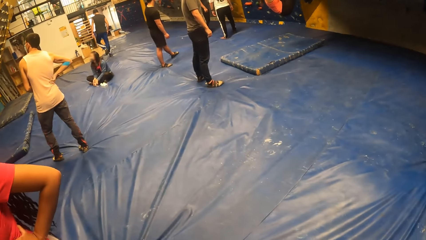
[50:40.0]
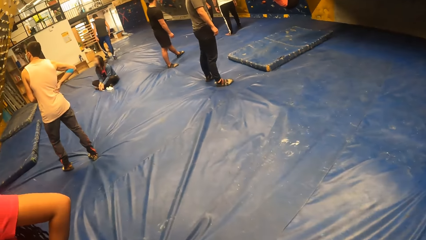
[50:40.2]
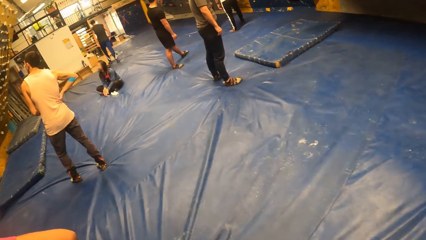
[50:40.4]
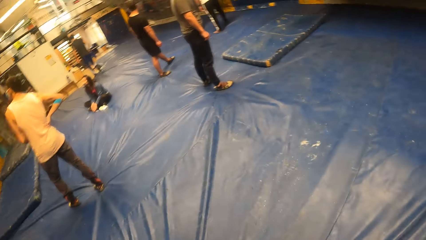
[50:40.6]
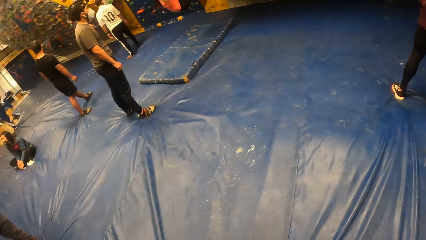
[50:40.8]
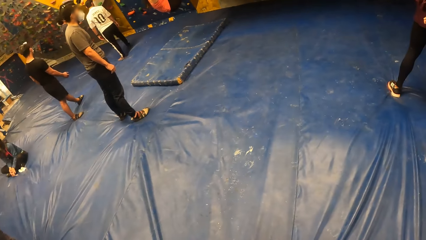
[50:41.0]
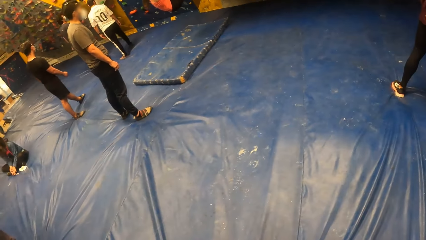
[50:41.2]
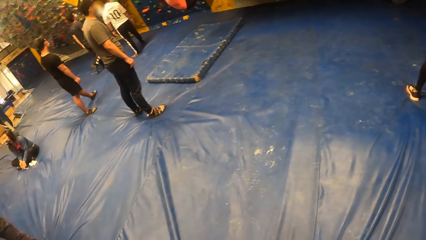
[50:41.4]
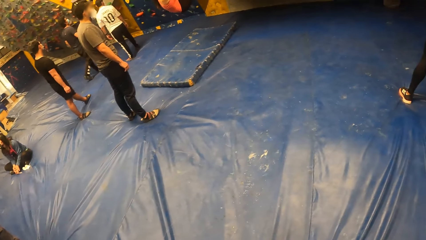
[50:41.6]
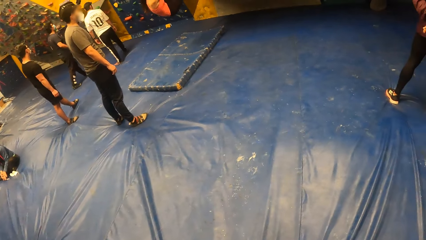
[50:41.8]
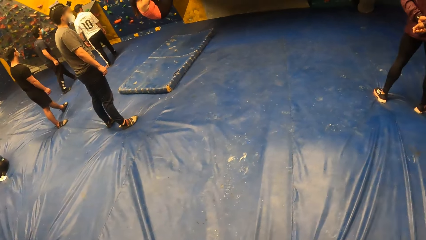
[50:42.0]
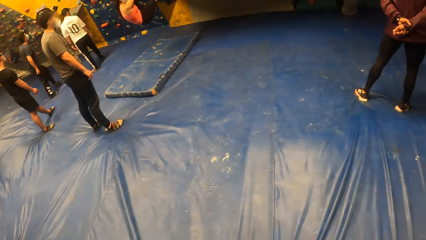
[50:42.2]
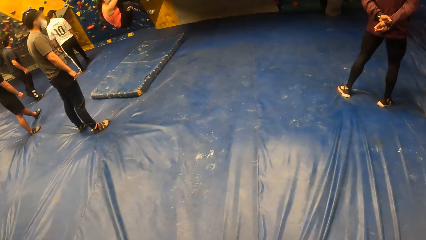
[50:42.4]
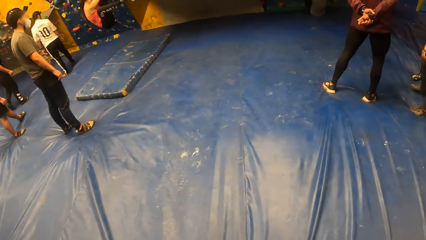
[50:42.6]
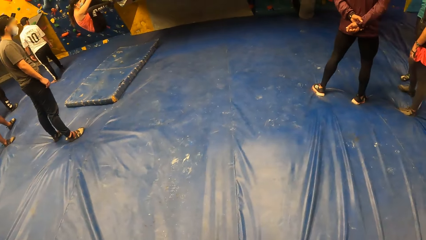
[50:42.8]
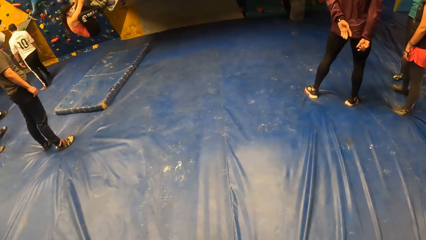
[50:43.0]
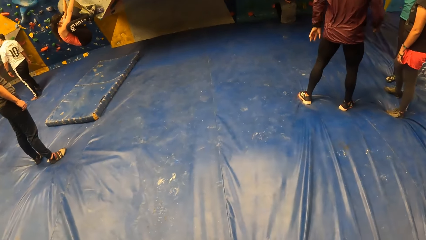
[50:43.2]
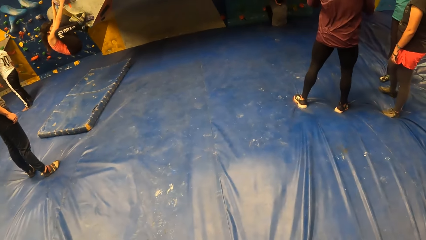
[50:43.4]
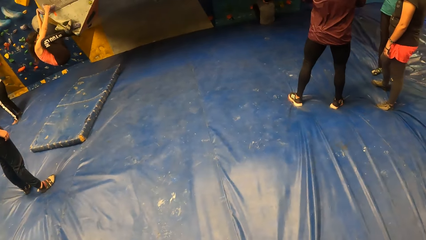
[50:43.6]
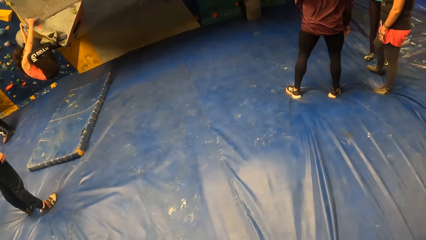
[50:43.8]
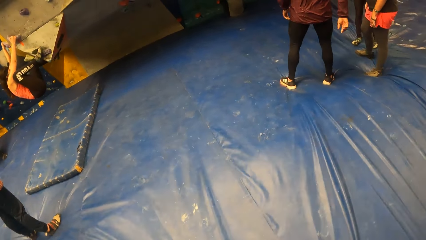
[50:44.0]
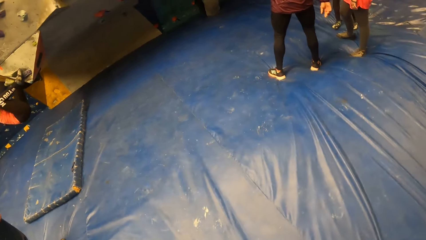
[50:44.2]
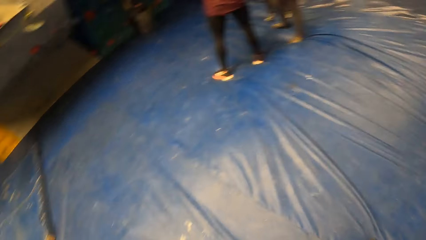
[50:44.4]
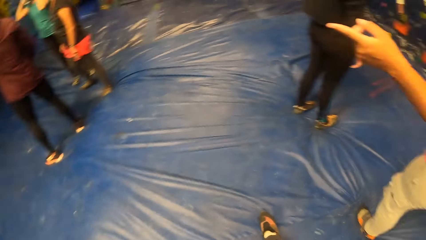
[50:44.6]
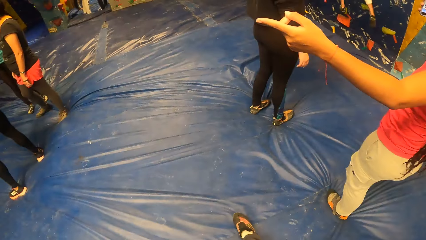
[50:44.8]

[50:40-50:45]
The camera wearer looks around the gym area.

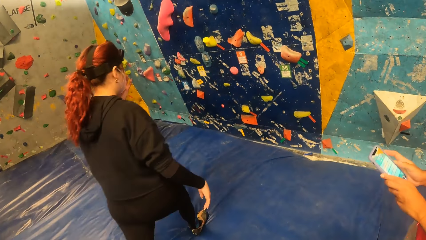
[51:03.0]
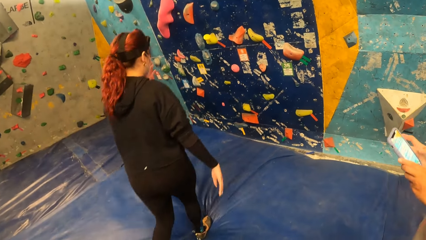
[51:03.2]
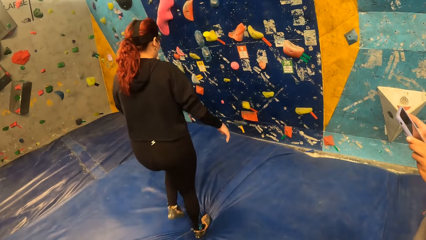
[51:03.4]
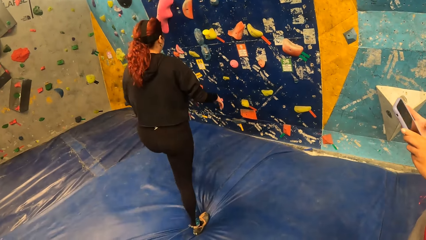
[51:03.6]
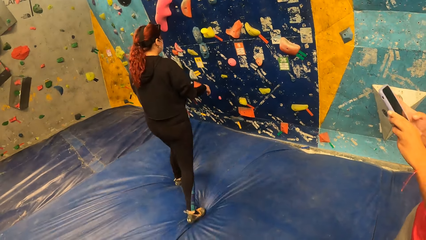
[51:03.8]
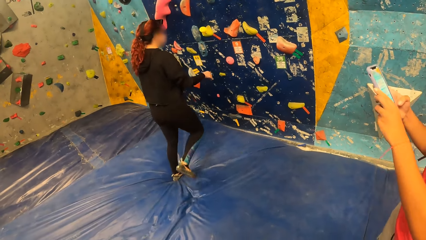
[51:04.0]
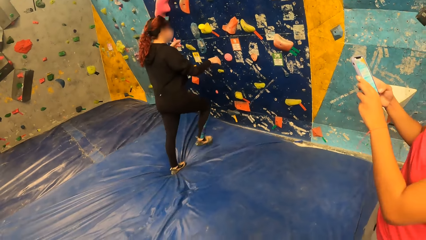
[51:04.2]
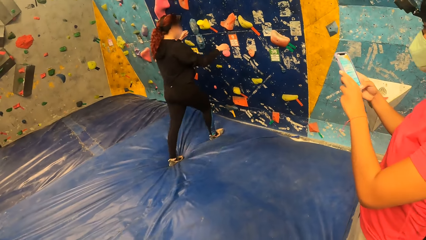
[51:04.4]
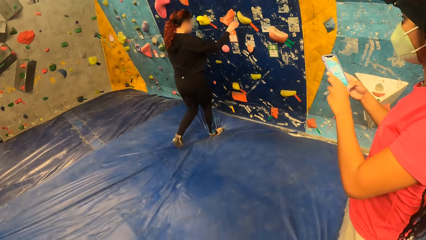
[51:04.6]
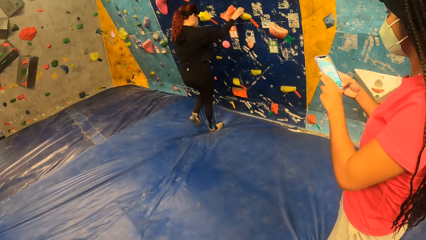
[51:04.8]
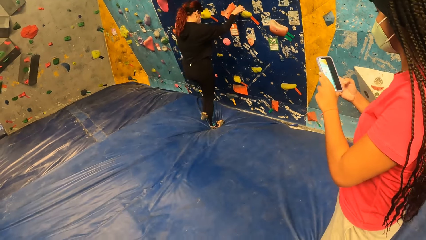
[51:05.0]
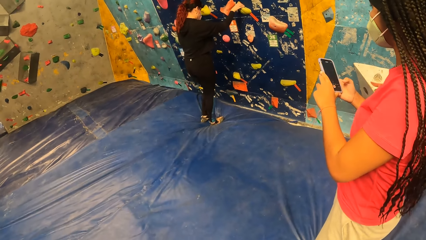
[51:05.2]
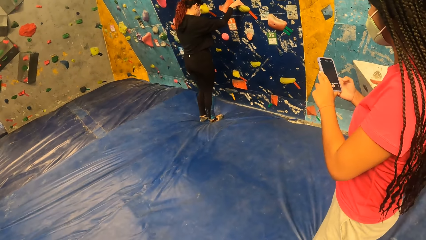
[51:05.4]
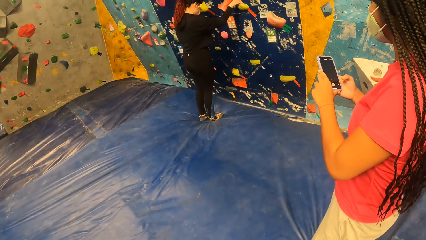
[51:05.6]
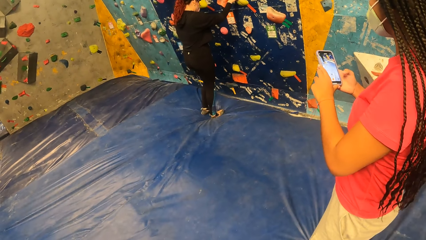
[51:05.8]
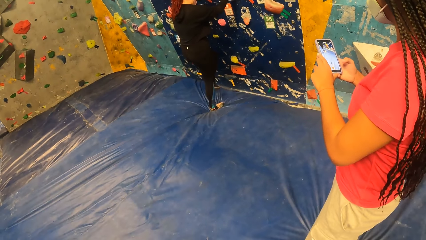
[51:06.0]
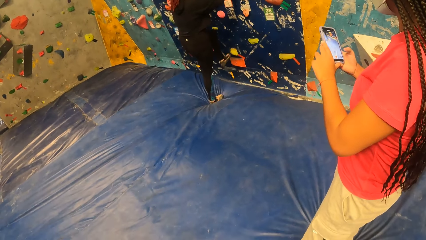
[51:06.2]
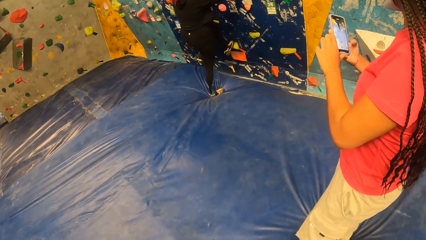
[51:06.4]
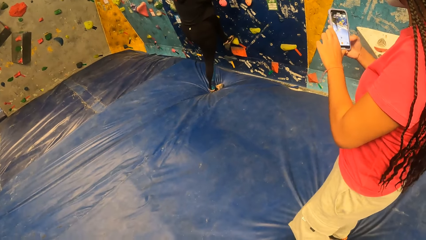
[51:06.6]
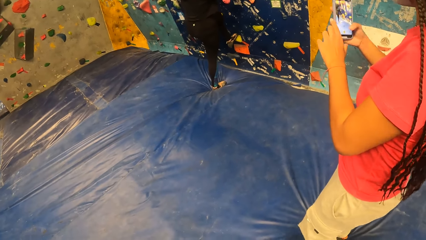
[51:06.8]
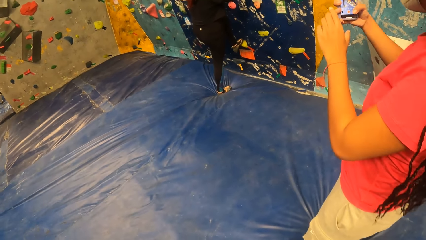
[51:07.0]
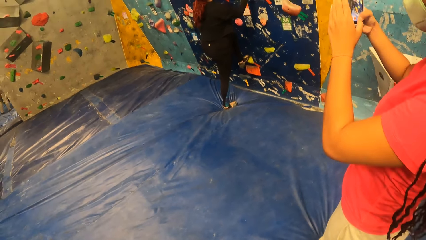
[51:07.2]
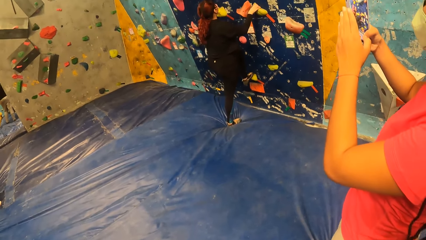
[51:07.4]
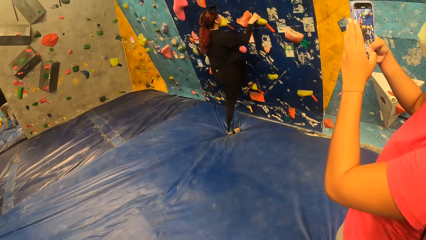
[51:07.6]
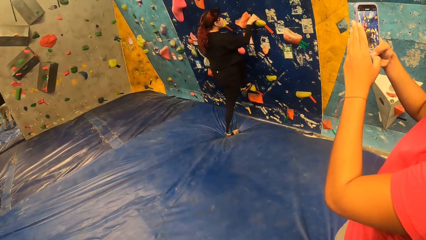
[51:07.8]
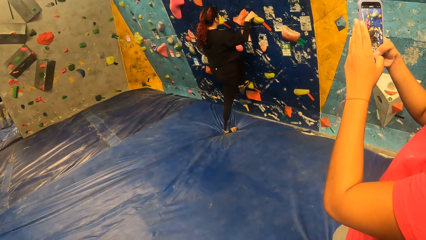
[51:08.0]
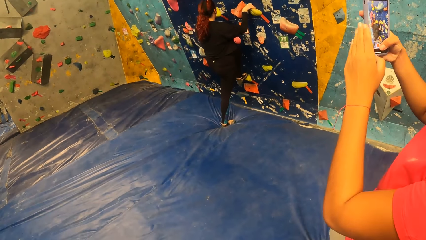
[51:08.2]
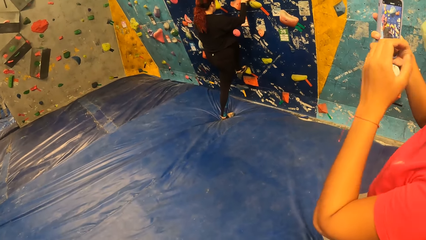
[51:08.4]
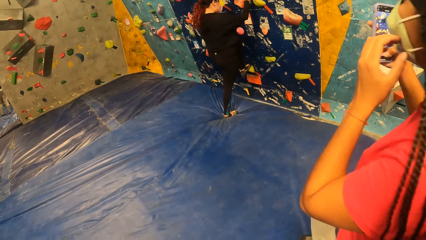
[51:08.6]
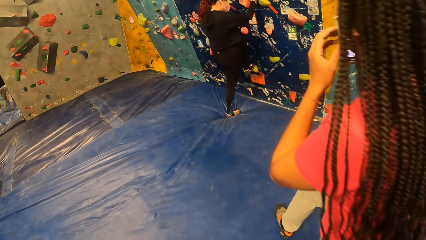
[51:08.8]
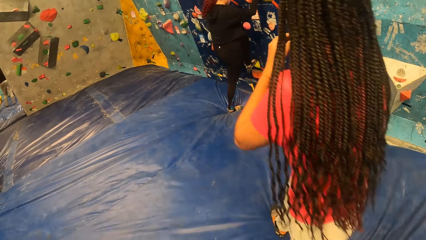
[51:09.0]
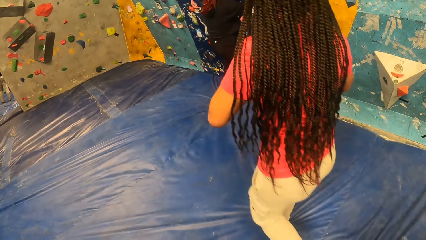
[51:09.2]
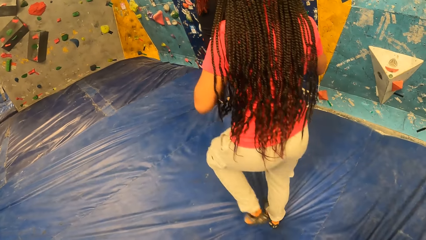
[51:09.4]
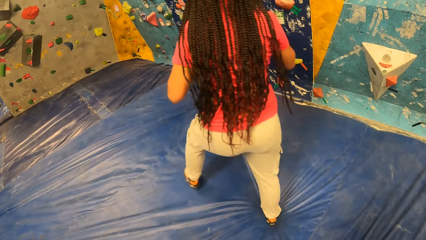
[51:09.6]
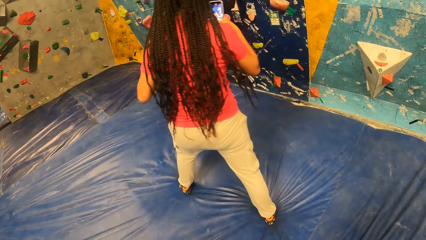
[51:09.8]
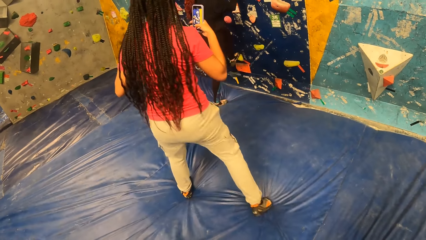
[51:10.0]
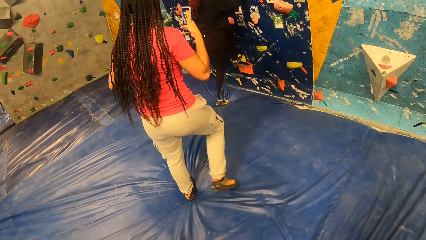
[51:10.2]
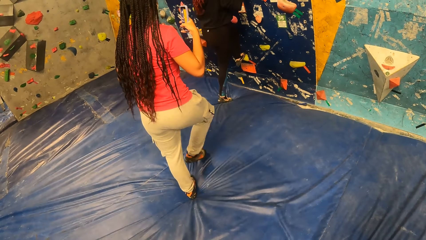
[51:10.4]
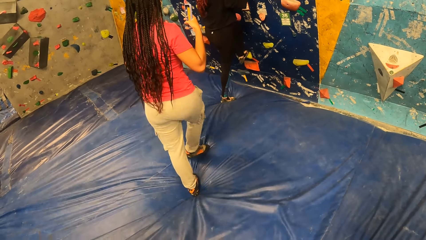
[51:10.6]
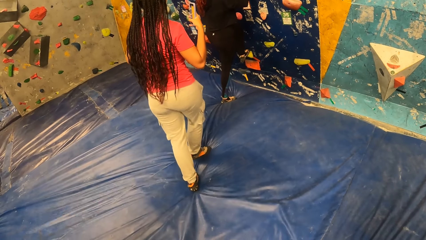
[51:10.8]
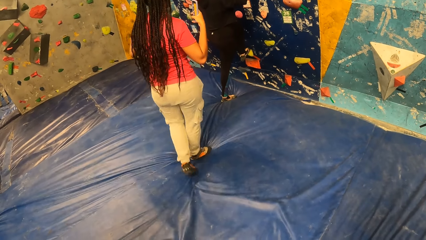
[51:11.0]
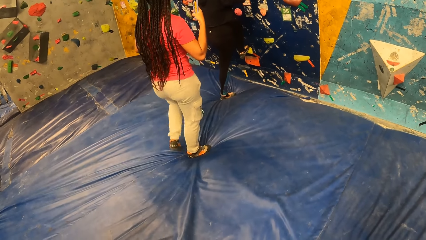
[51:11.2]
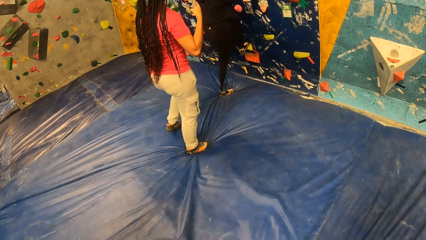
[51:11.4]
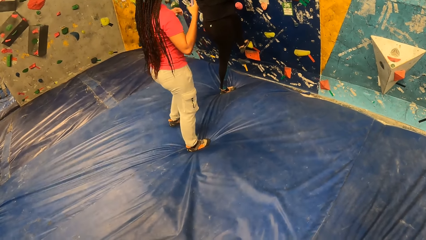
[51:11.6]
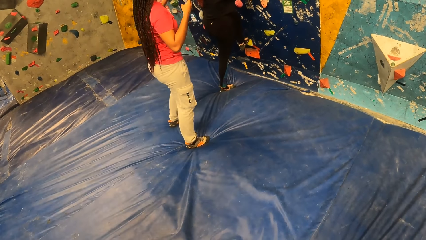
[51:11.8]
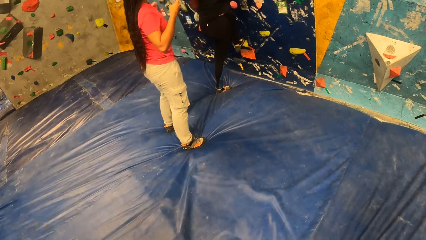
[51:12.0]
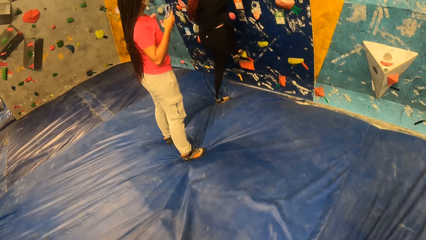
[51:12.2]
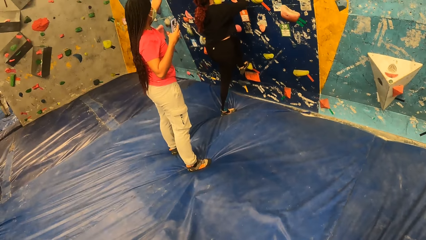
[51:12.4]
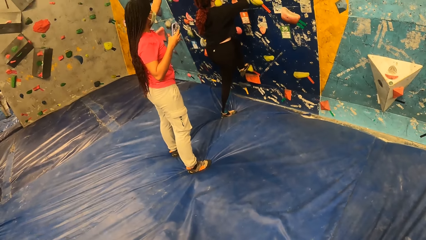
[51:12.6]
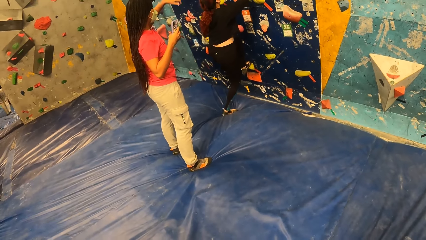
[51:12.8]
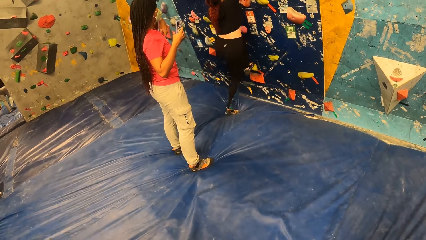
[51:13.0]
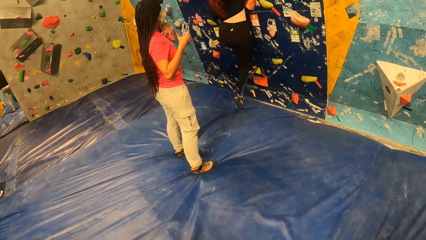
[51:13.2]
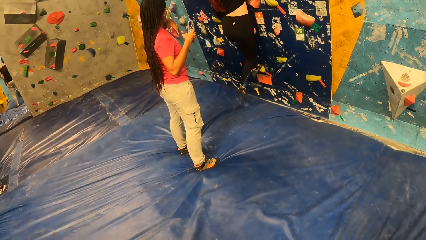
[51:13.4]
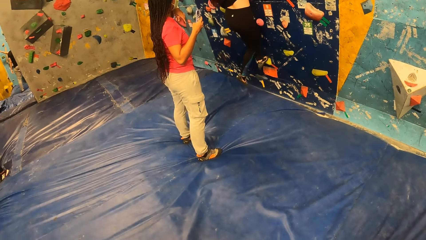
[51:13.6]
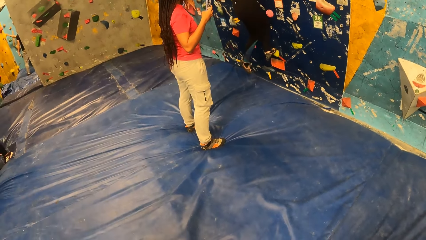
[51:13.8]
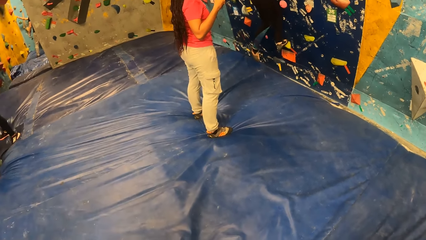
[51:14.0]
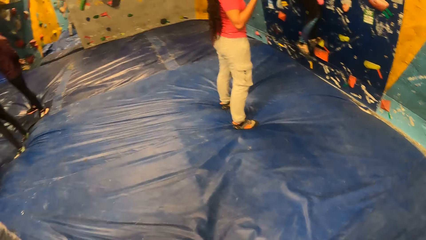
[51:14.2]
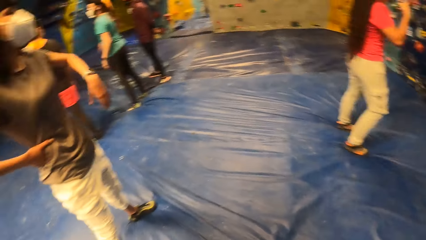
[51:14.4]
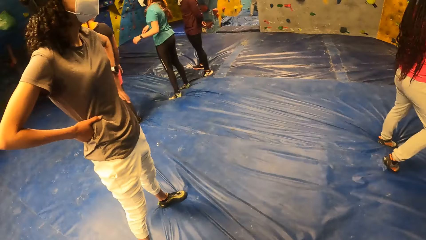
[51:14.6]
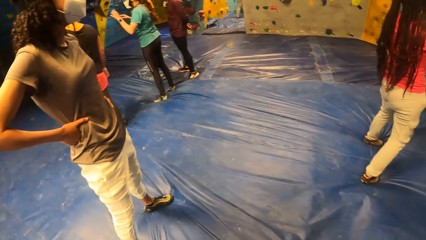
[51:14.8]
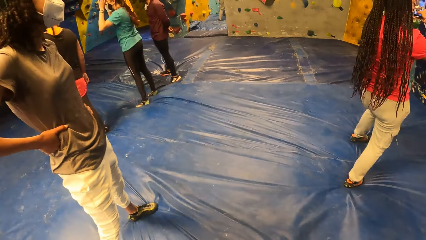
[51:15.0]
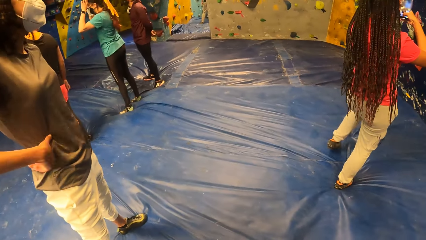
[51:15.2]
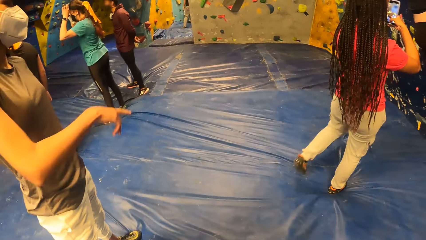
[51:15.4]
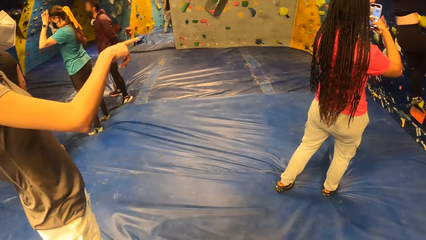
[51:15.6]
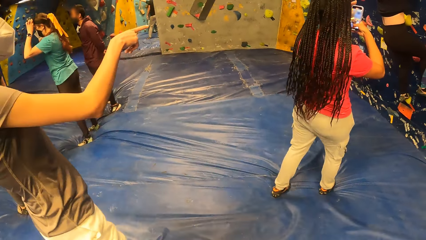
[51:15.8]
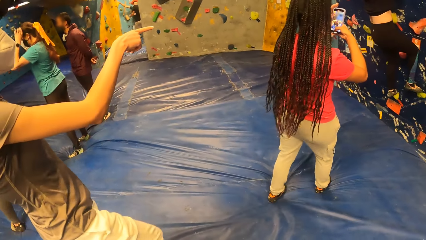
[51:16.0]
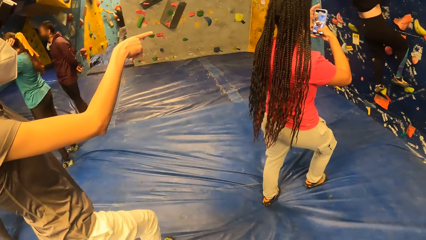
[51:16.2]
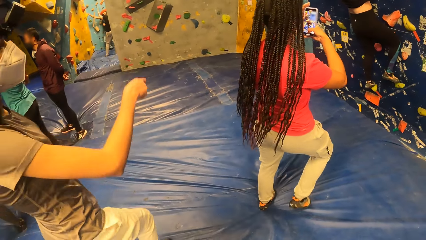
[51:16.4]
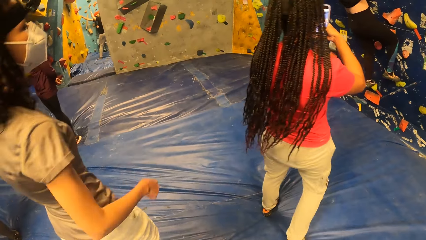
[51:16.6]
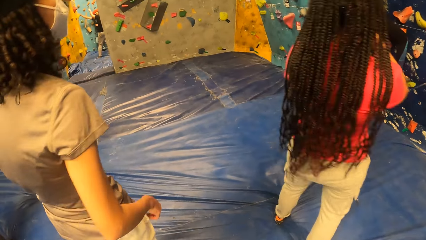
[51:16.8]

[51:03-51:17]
The woman climbs the rock climbing holds on the wall with both hands. She touches the wall climbing holds. The camera wearer looks at the woman.
